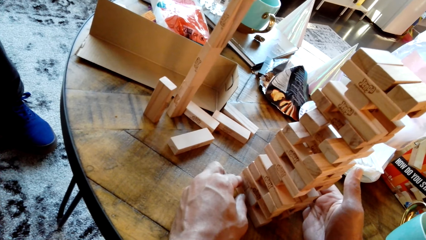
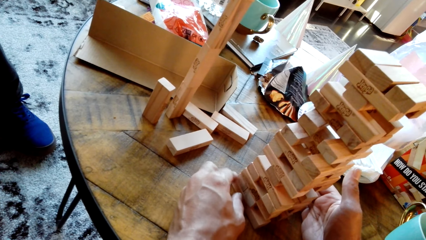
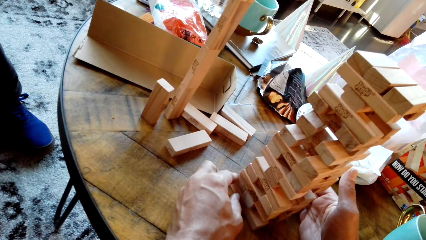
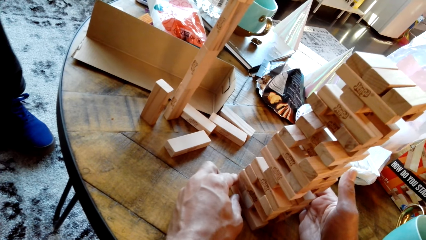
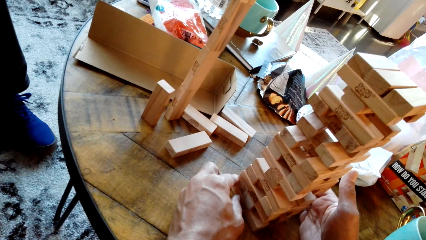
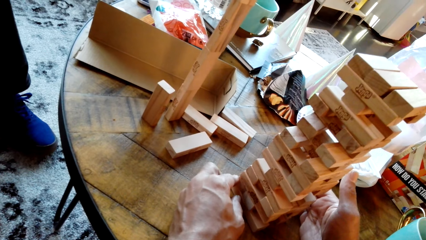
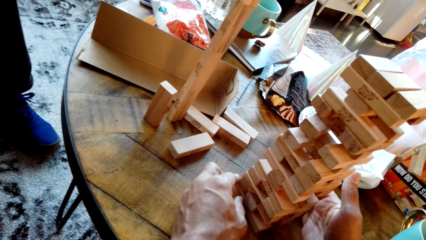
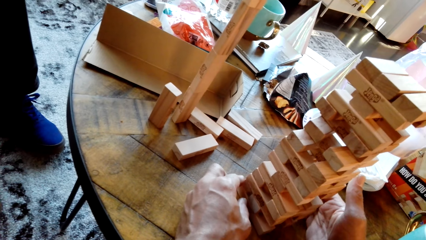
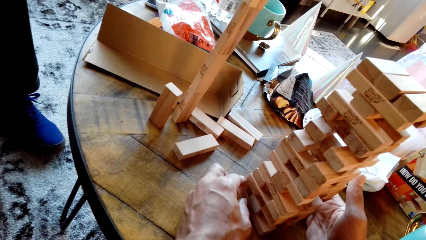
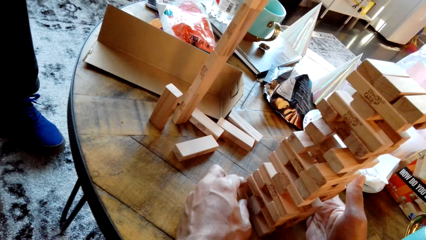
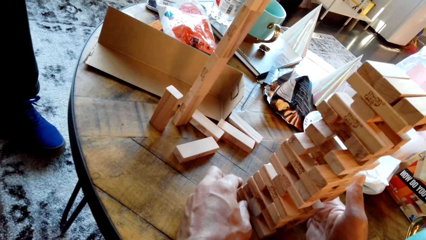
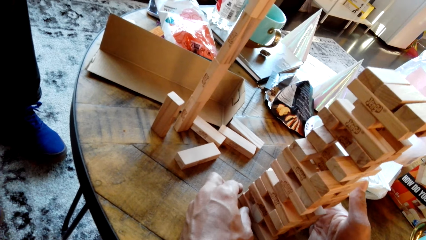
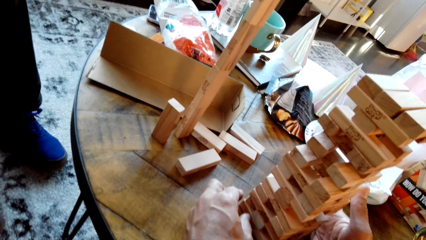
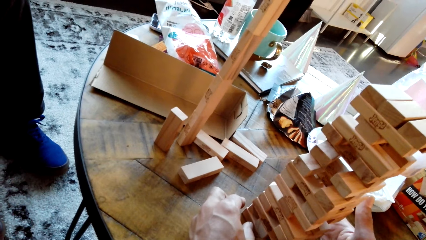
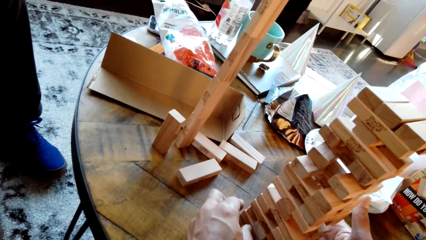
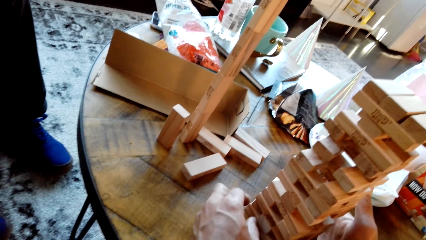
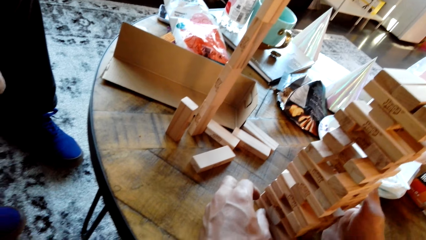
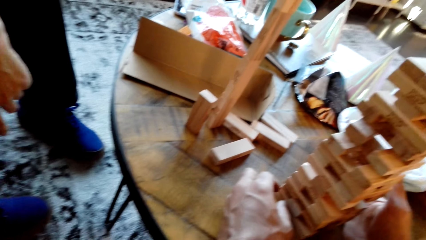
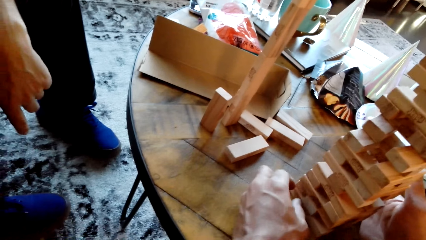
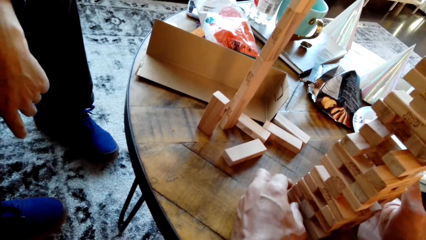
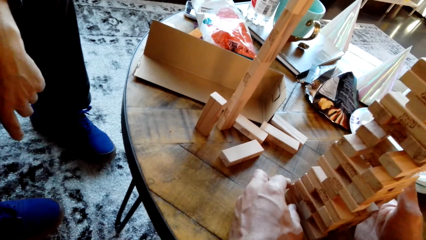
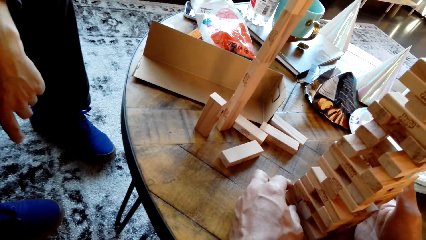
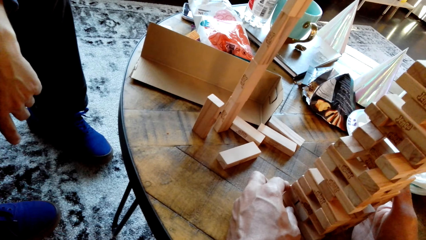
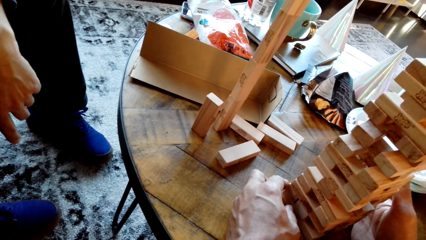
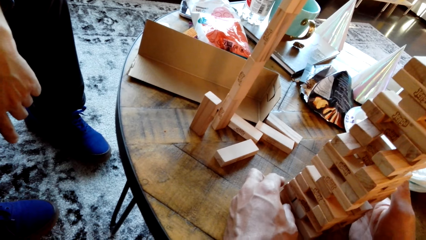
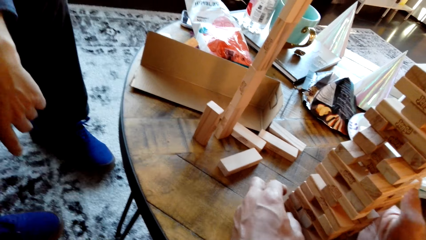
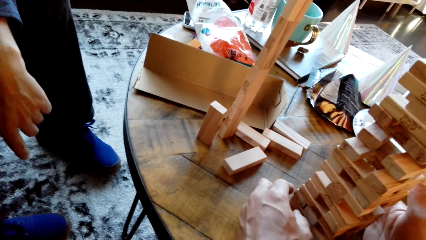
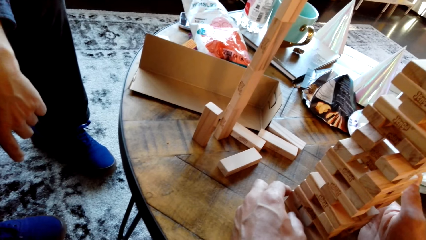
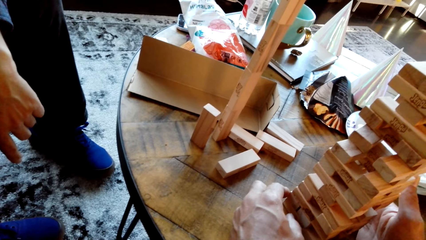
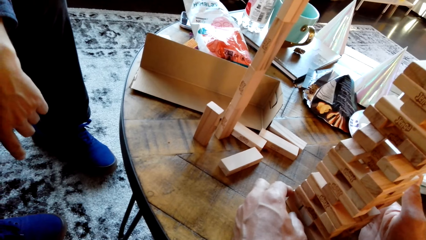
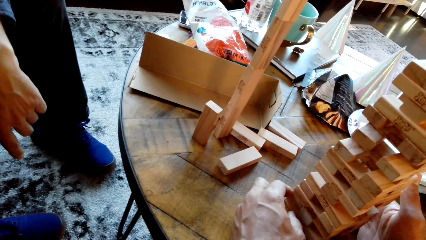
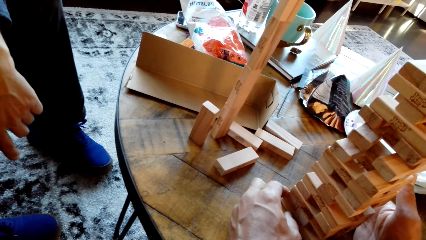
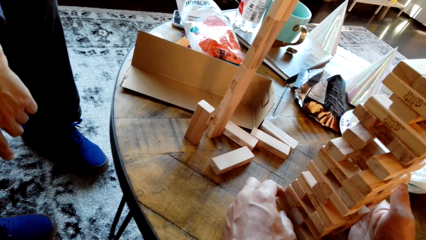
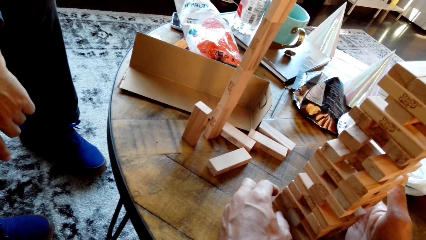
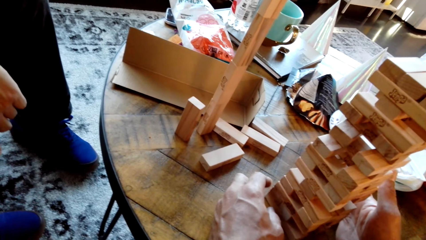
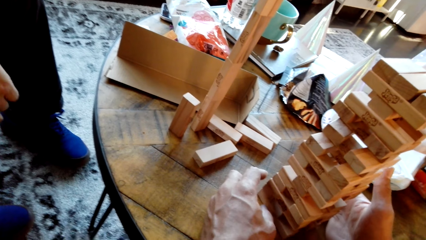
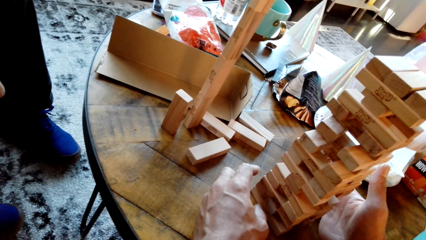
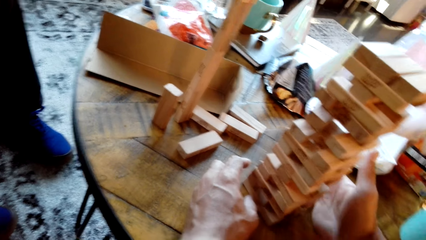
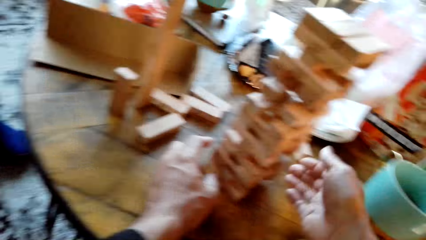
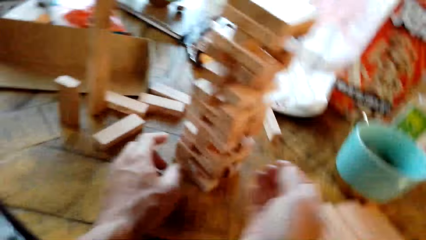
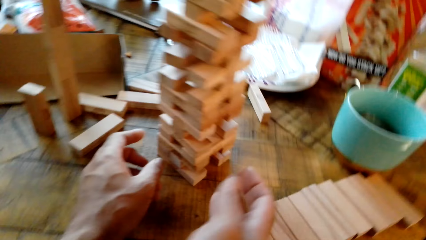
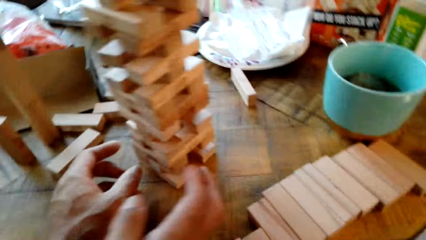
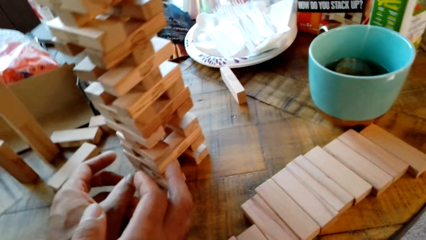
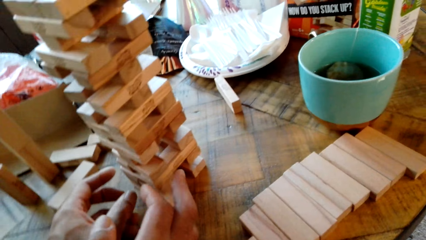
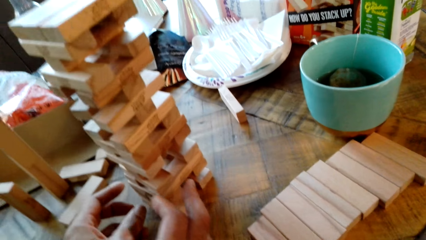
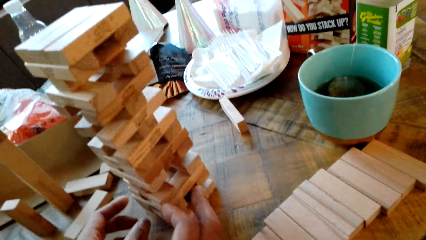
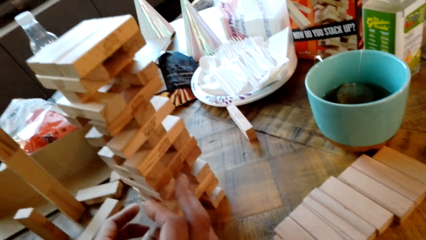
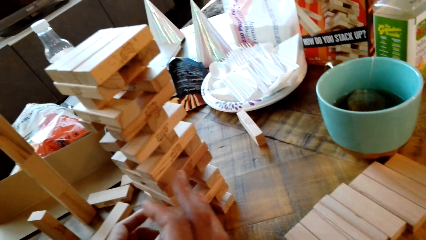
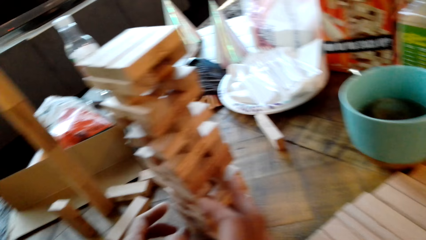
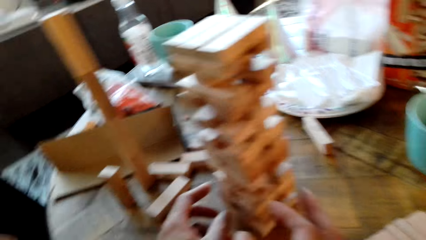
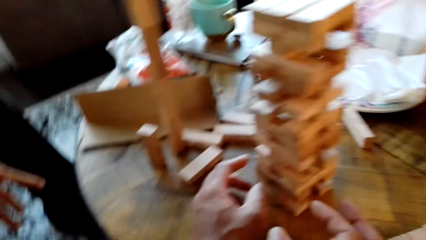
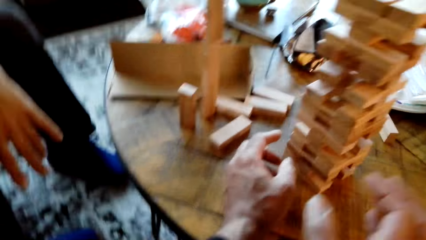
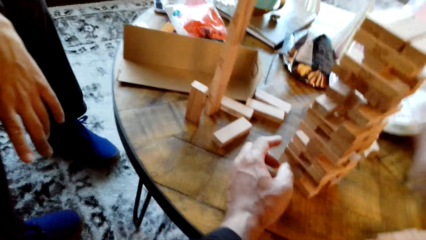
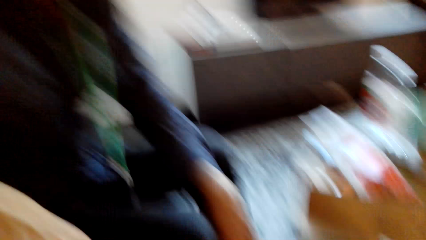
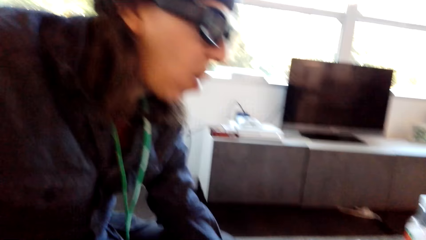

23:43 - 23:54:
The camera wearer pushes a piece of wood. They dialogue with a man.

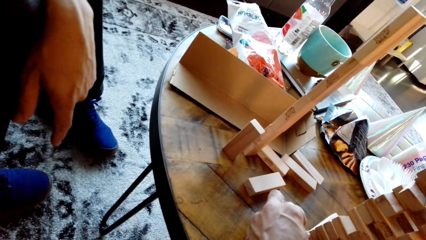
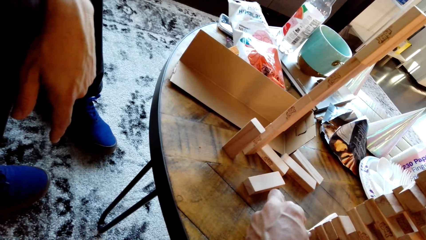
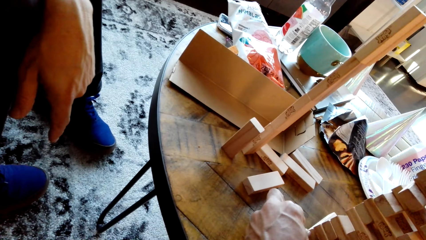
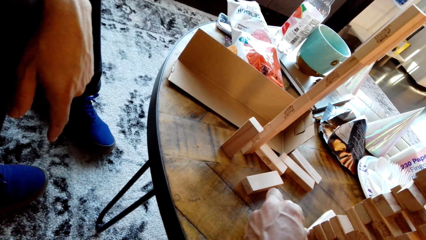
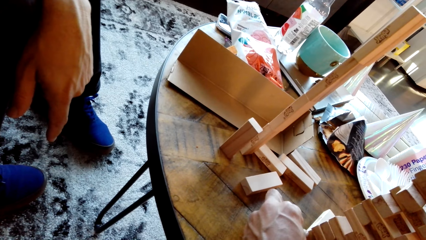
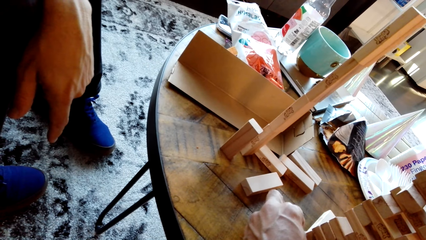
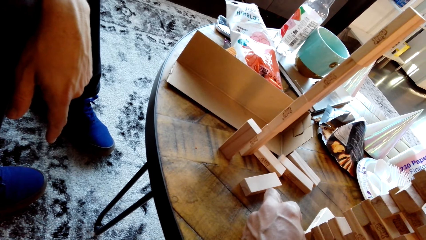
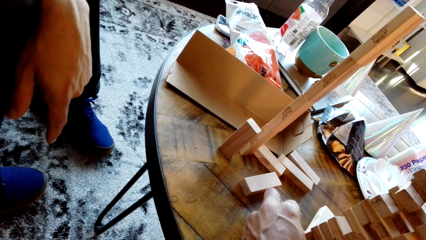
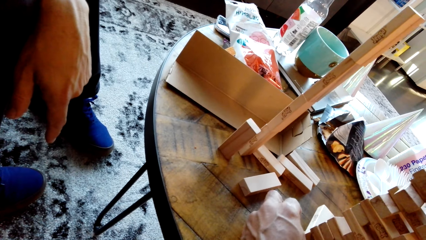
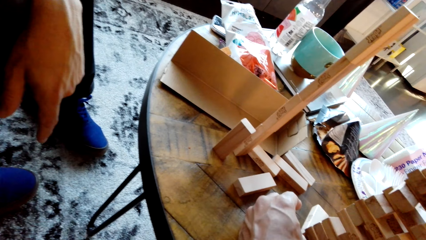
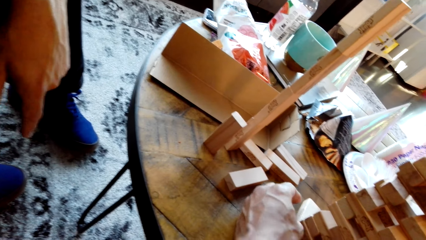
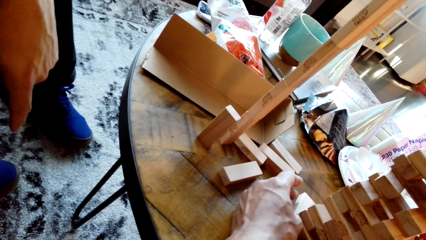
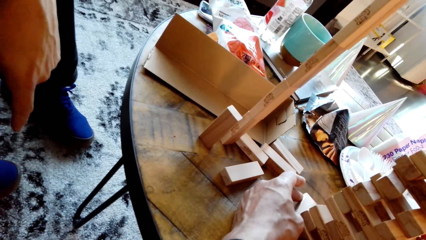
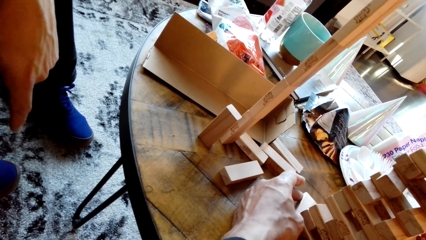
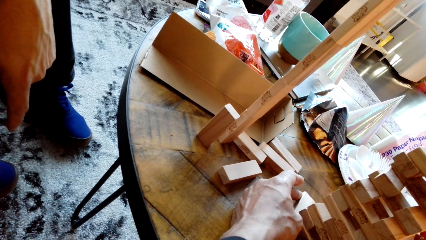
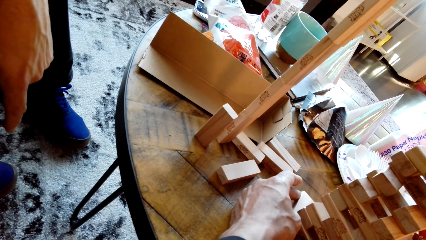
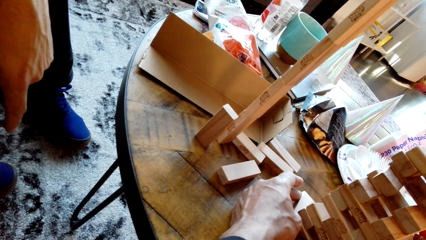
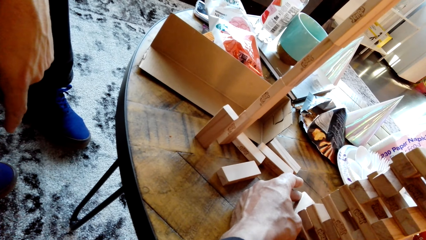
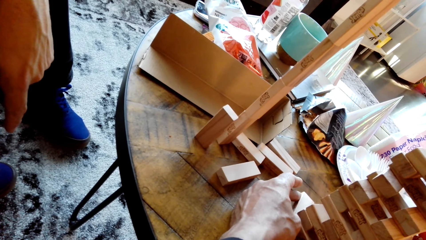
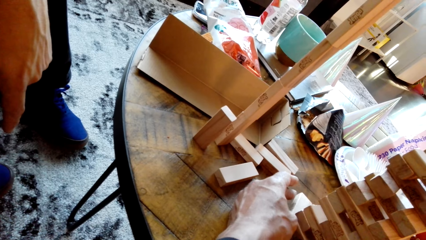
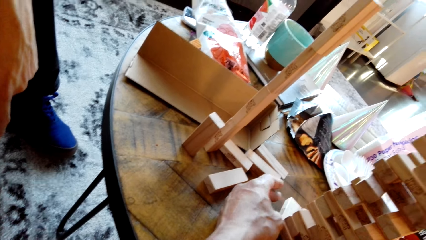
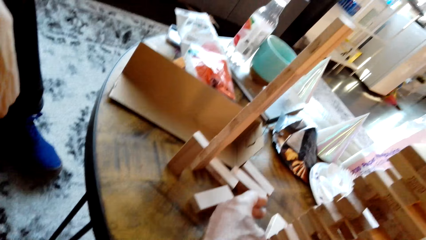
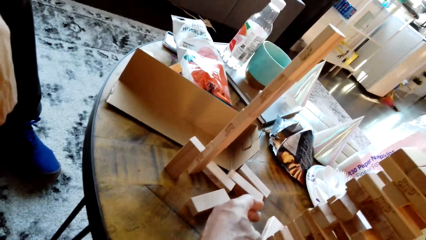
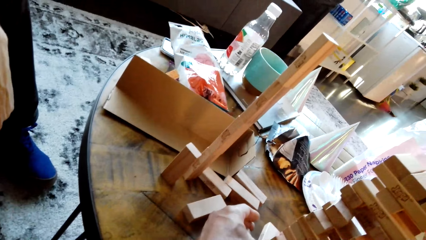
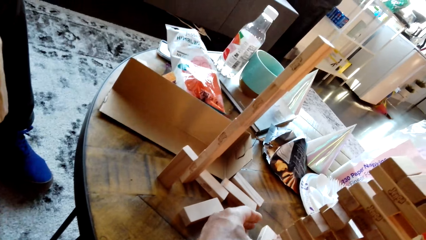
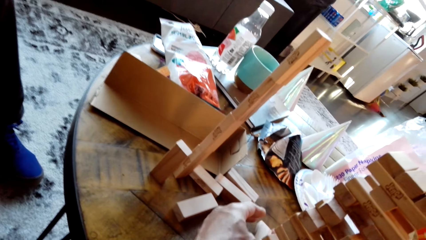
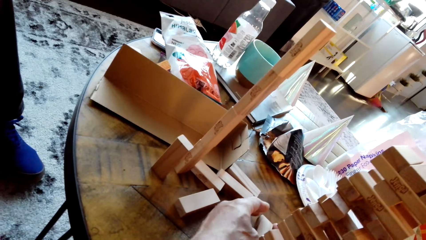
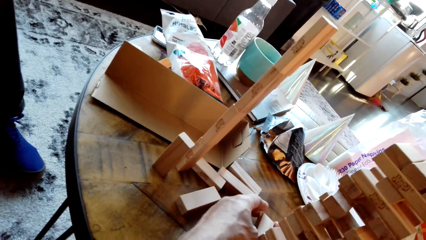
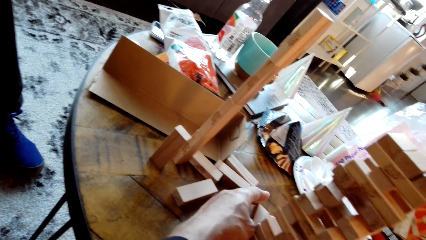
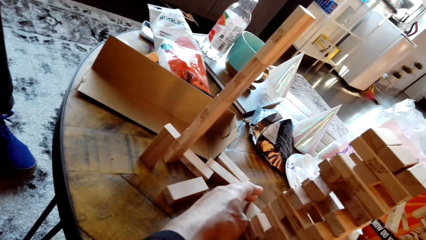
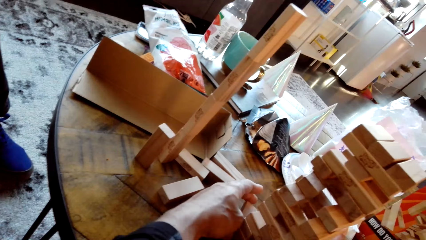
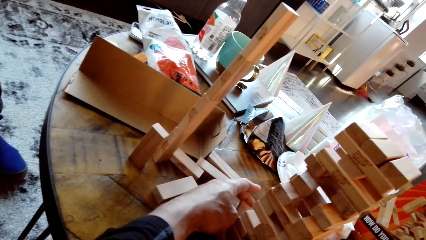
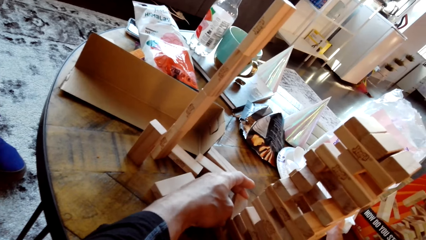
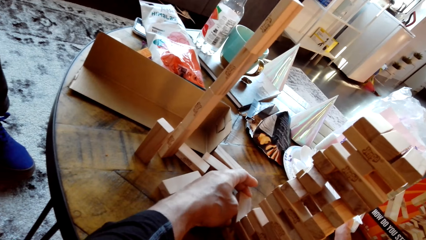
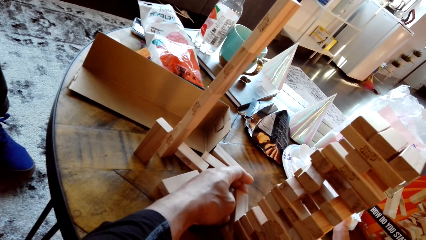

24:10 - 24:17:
The camera wearer pushes a piece of wood.
